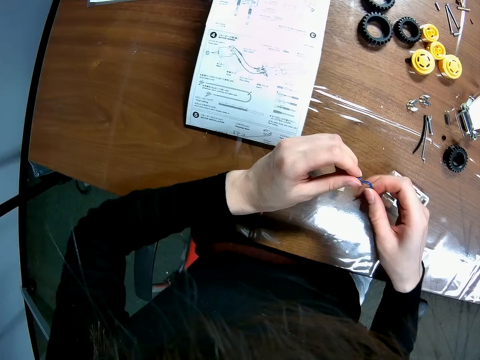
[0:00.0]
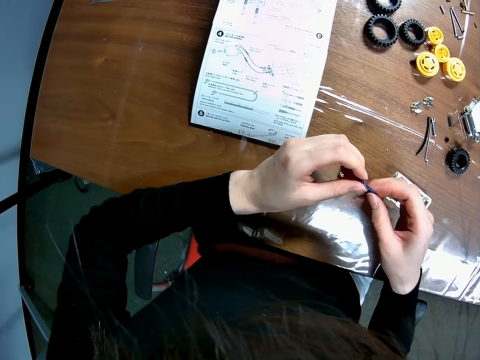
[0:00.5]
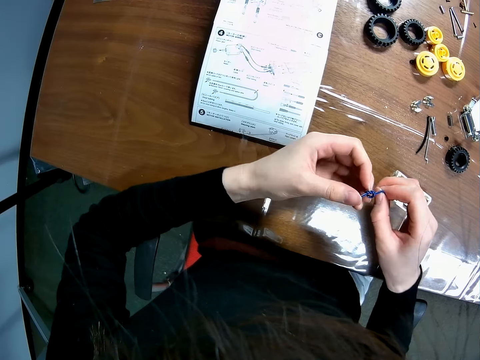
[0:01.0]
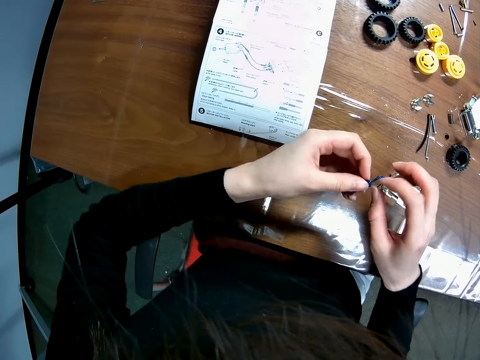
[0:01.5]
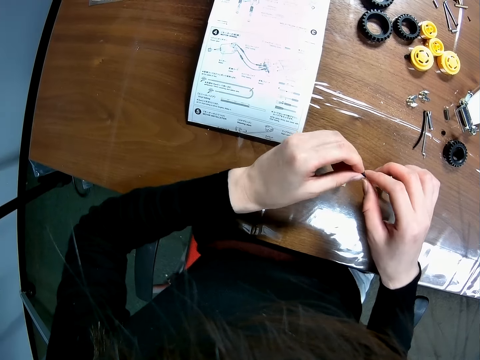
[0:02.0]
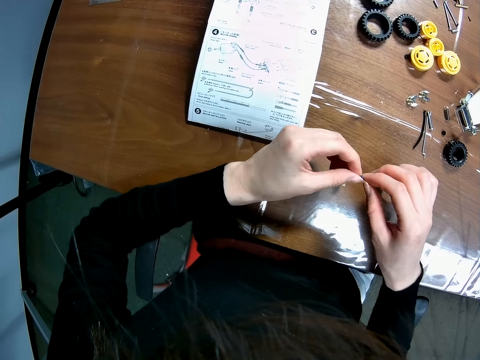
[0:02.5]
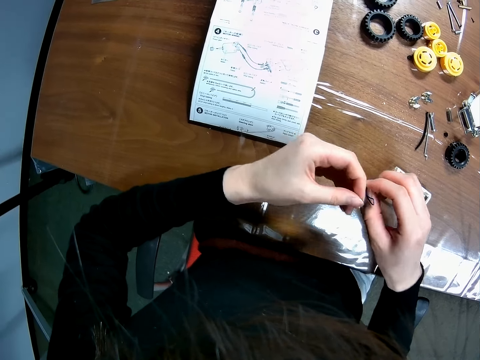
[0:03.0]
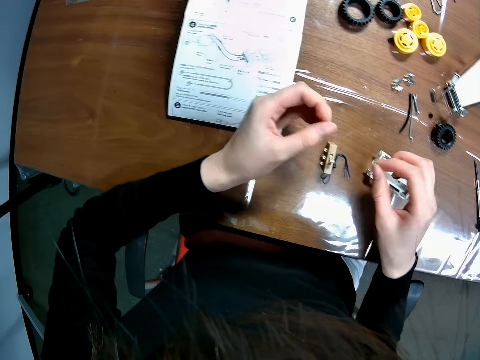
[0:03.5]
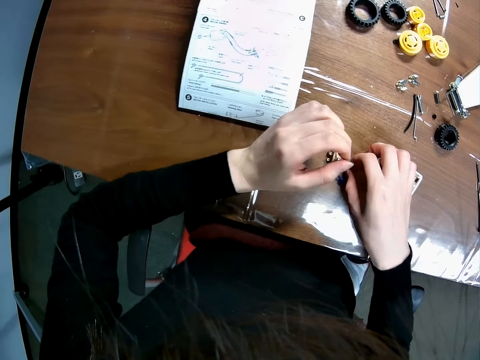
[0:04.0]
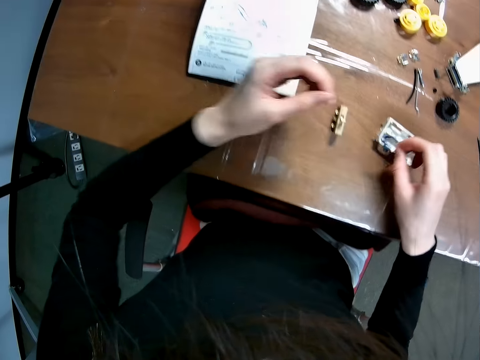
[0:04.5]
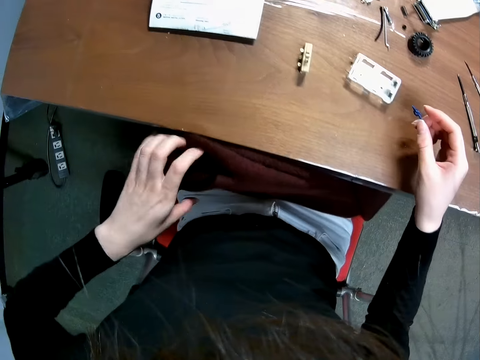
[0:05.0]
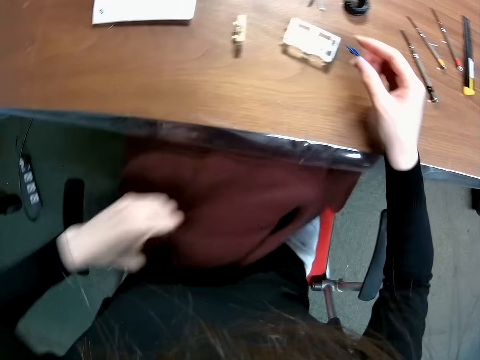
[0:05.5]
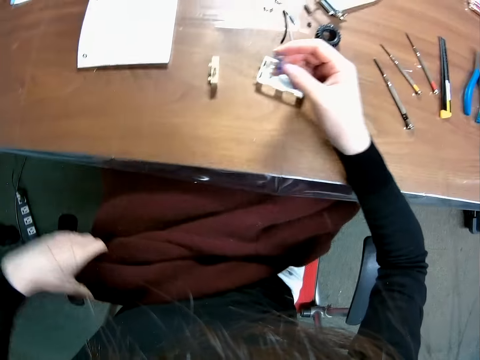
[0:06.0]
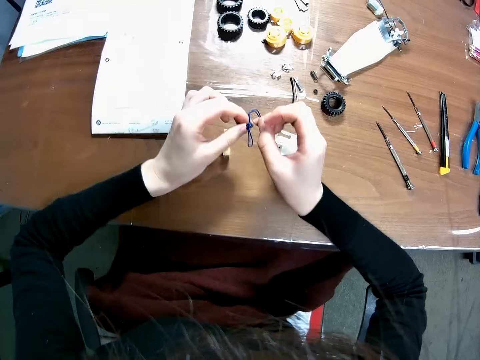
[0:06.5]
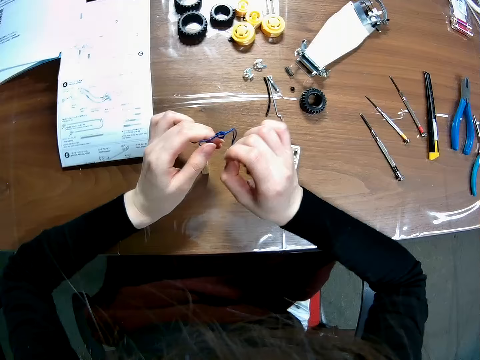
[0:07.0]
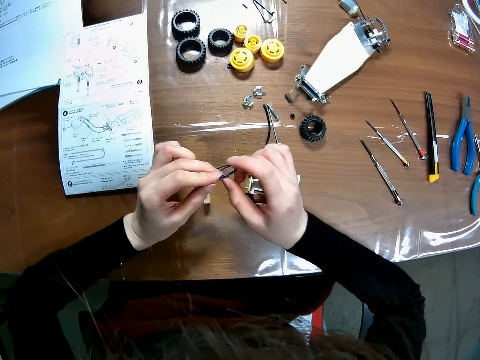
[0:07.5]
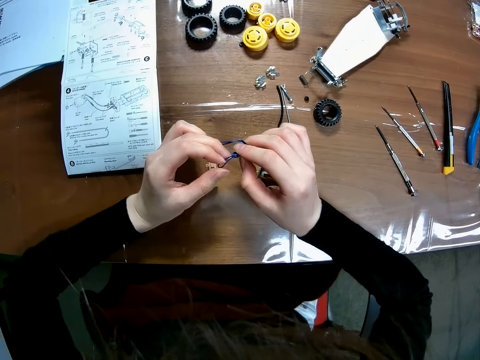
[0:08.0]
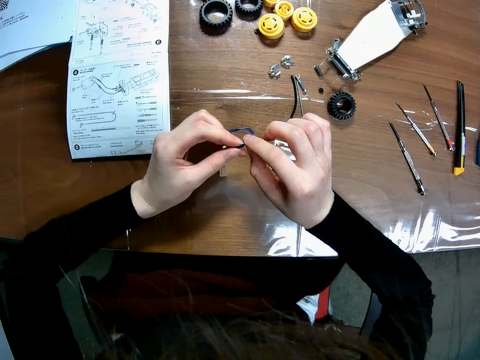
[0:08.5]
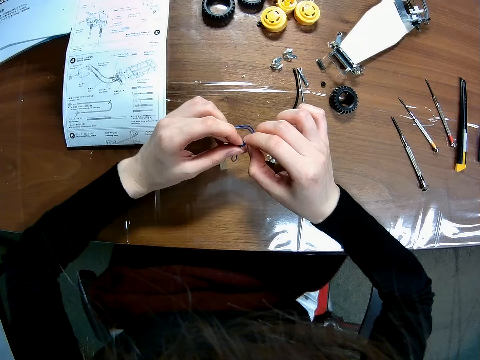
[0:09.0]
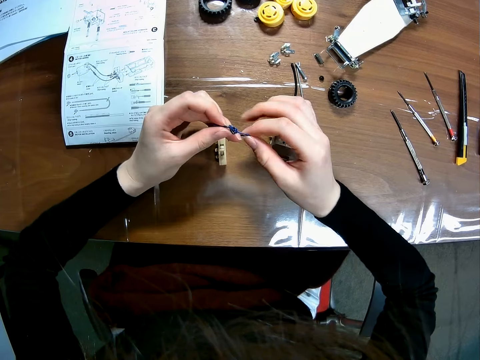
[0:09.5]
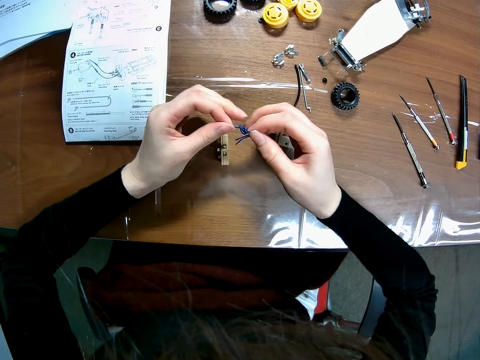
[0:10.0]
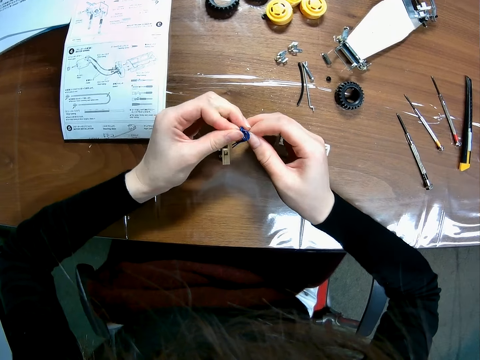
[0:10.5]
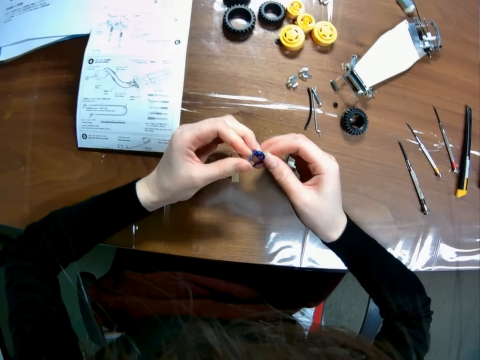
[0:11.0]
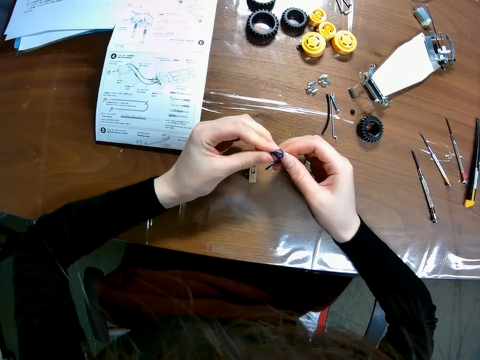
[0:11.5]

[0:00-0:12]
The camera wearer untangles a small wire. She drops the wire on a table. She picks up the small wire from the table. She adjusts the blanket underneath the desk on her laps. She untangles the wire.

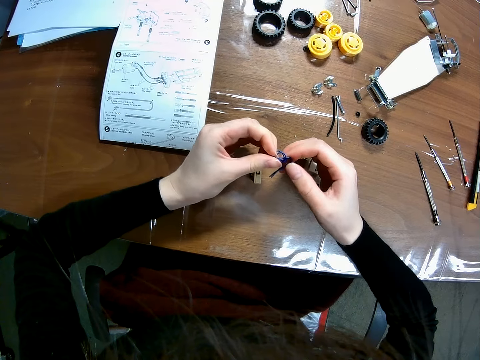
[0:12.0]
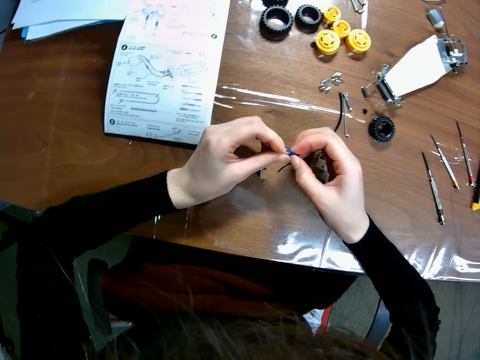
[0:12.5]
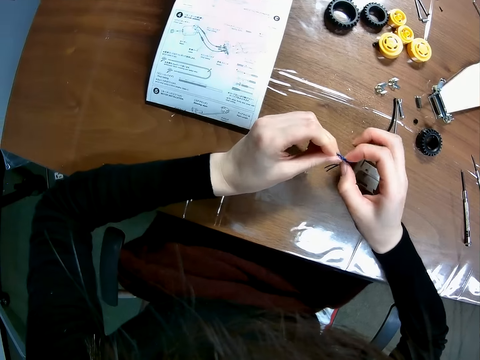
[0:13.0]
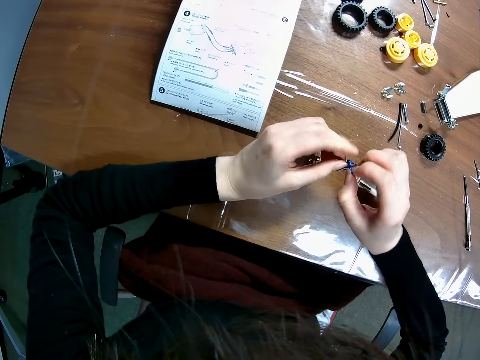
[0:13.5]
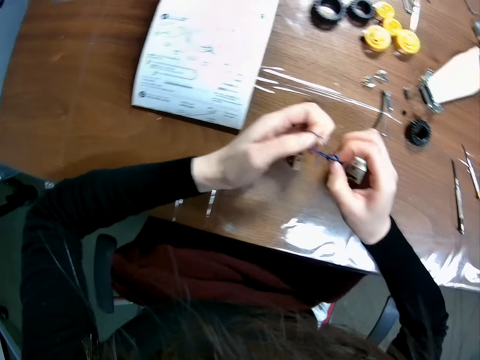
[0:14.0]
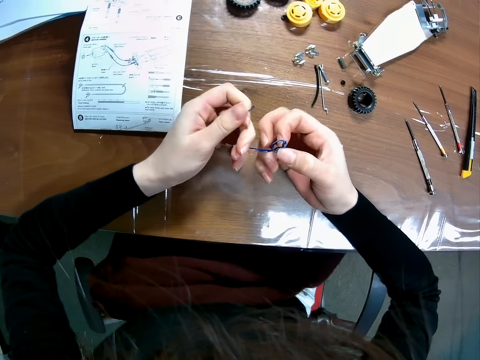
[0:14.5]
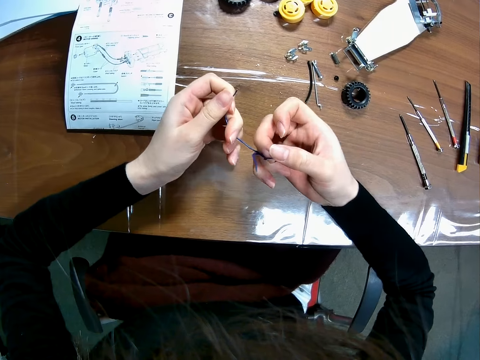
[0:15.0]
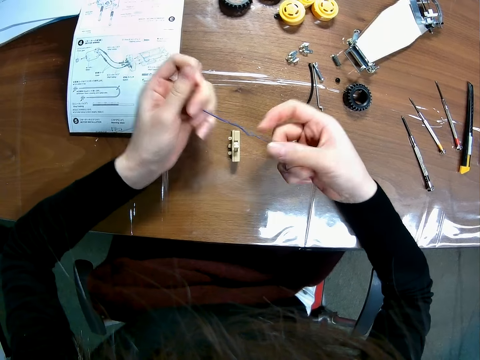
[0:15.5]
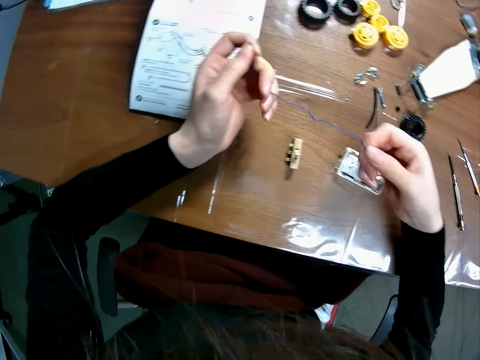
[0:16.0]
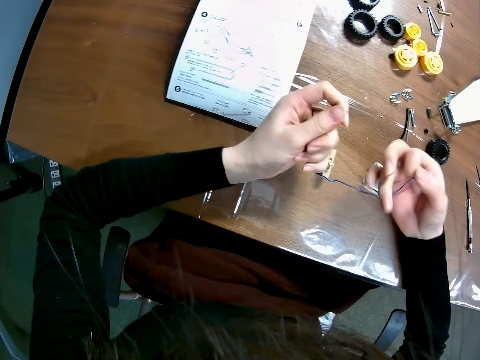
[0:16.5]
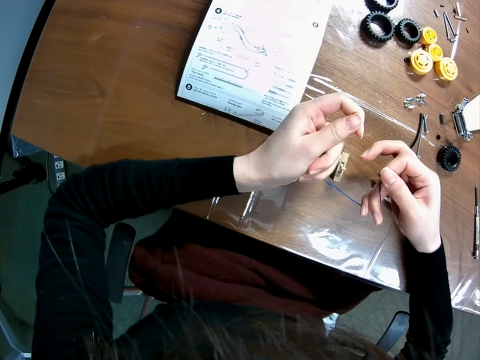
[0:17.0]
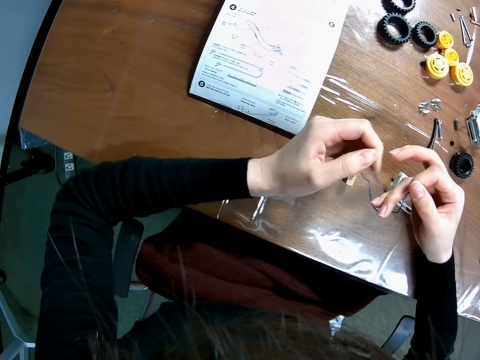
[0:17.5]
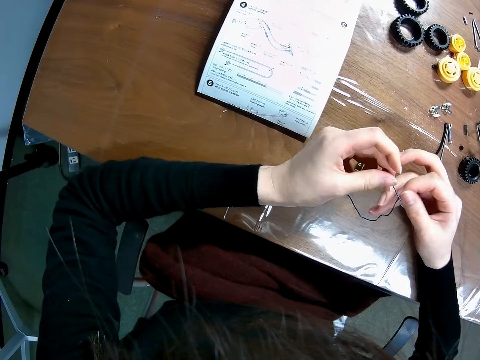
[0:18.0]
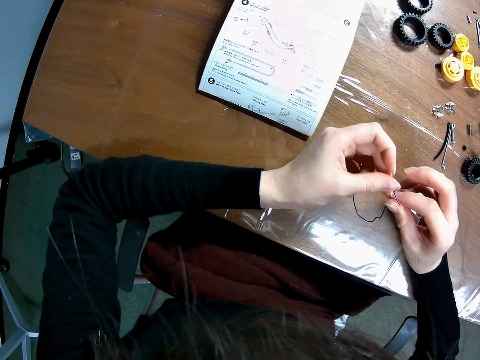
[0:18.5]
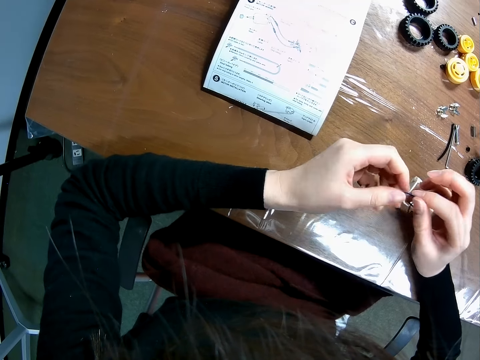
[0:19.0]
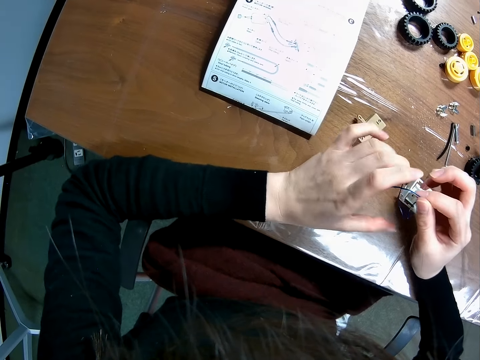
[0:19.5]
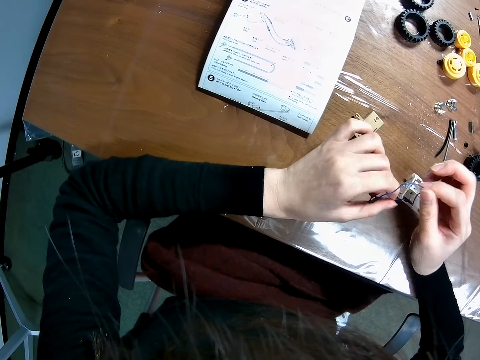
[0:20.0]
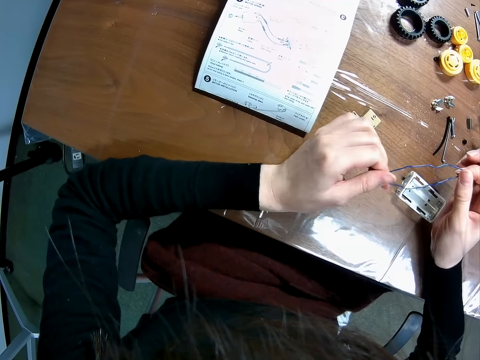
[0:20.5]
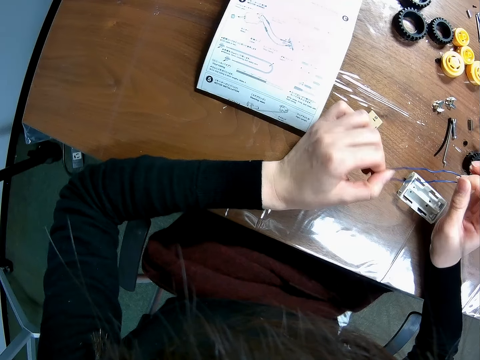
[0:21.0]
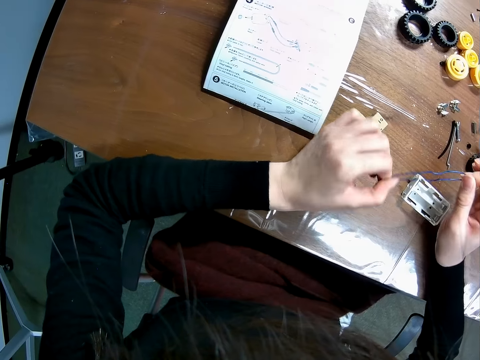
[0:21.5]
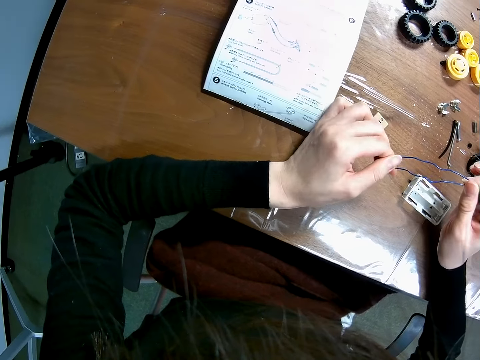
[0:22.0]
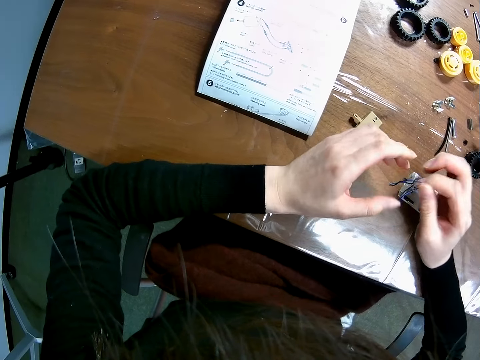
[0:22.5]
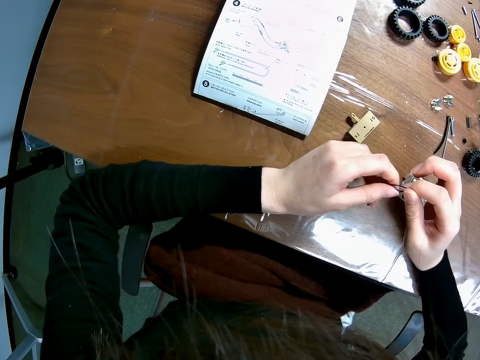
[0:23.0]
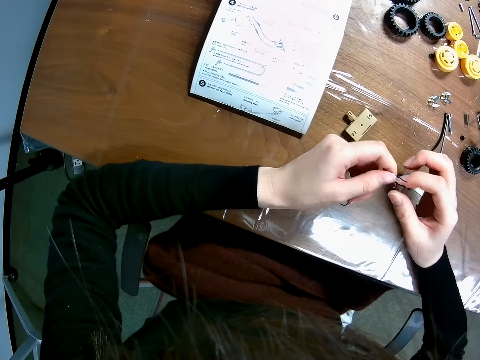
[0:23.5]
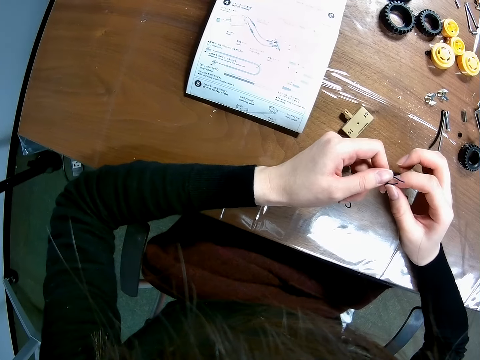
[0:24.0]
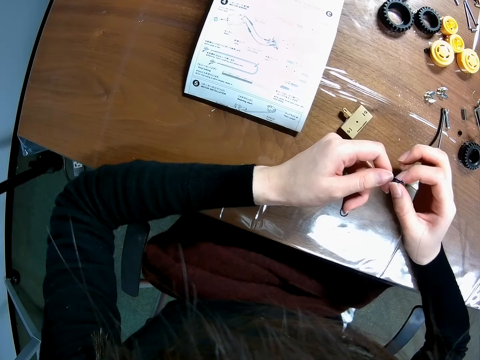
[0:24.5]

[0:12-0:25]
The camera wearer stretches the wire. They tangle the wire back together.

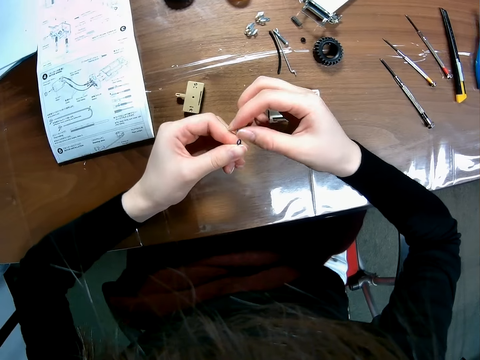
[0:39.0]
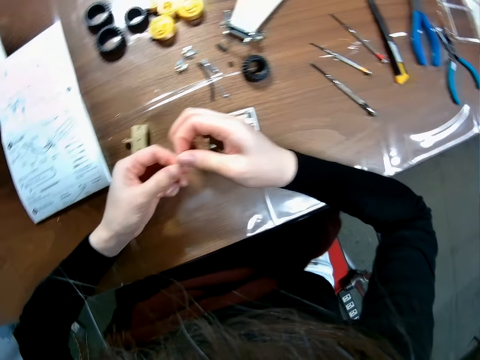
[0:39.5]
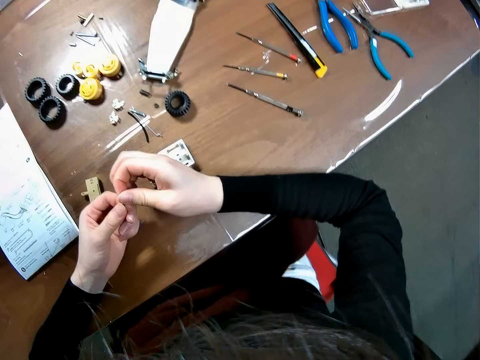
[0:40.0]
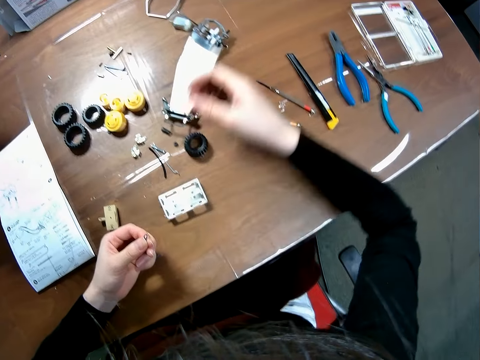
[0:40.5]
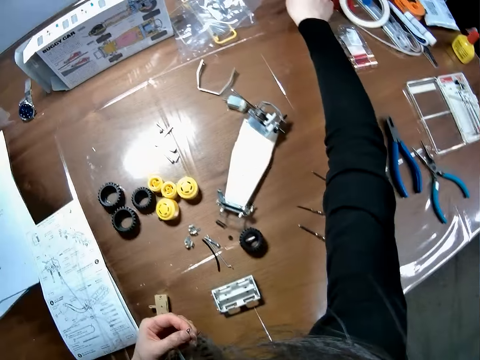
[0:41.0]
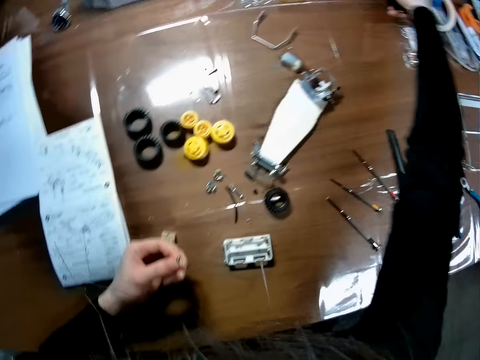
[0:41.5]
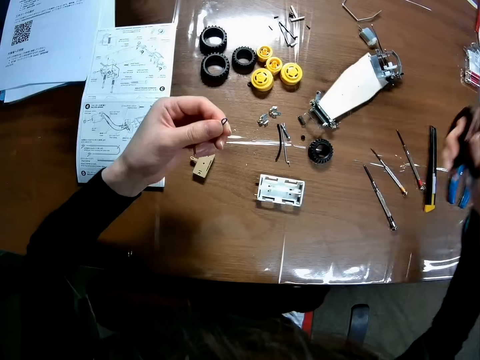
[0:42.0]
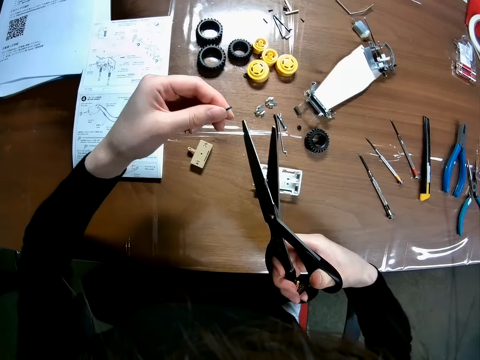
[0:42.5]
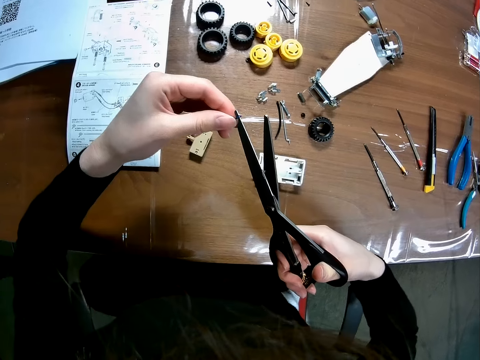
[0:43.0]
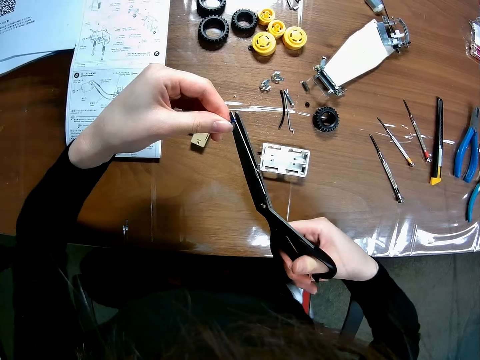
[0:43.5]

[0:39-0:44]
The camera wearer picks up a pair of scissors from the table. They cut the wire in half with the scissors.
